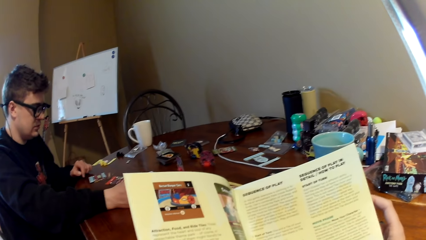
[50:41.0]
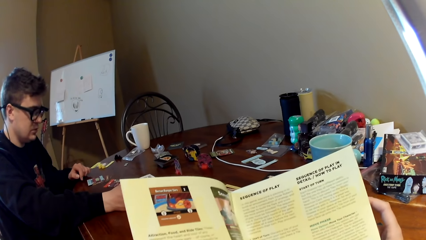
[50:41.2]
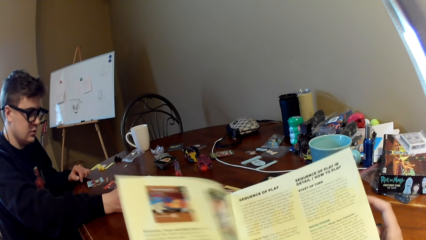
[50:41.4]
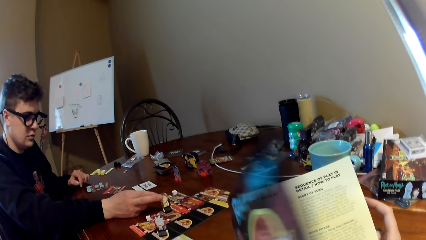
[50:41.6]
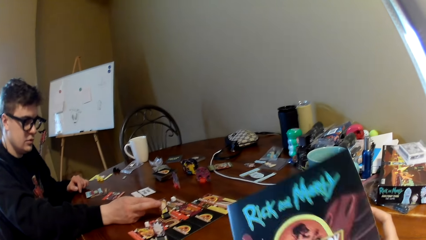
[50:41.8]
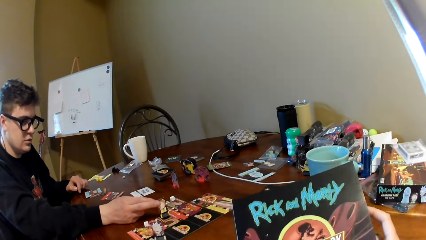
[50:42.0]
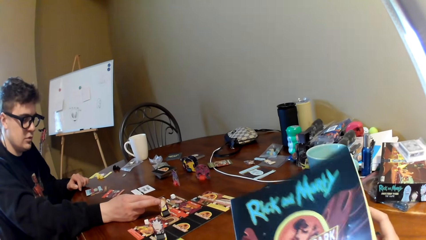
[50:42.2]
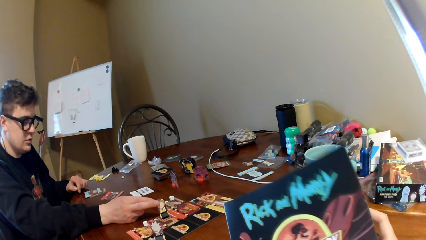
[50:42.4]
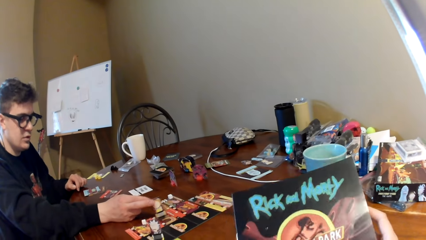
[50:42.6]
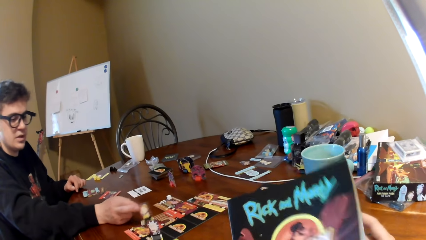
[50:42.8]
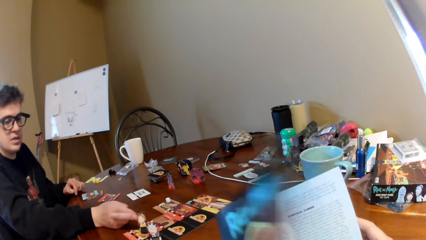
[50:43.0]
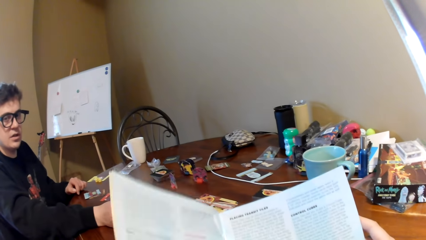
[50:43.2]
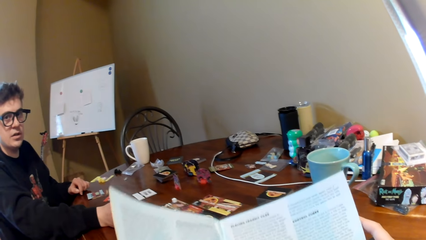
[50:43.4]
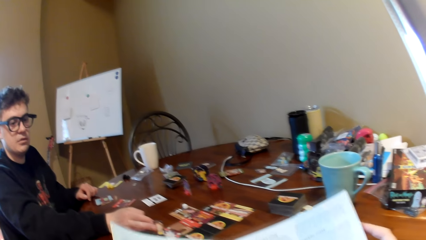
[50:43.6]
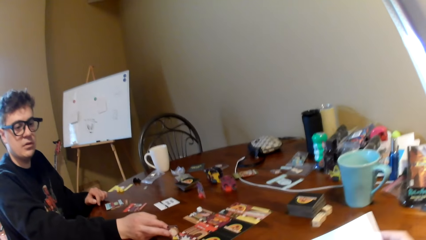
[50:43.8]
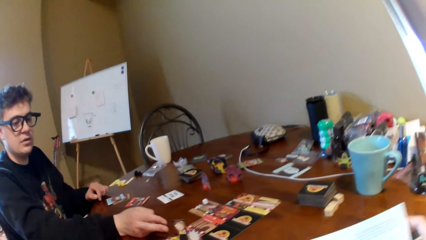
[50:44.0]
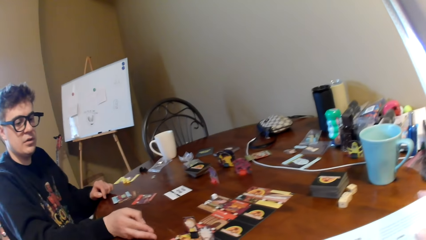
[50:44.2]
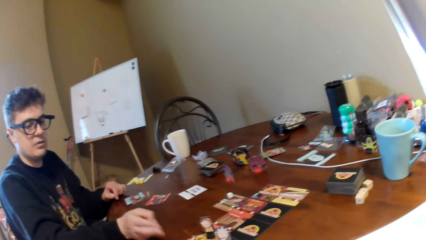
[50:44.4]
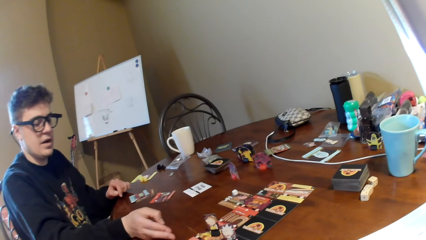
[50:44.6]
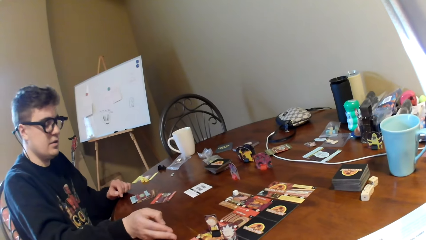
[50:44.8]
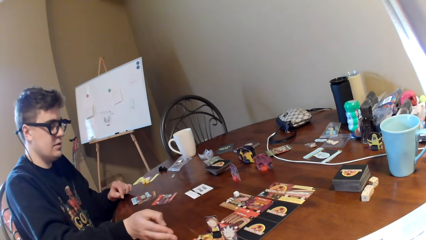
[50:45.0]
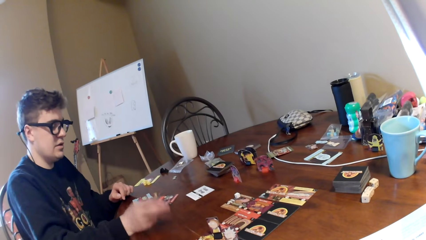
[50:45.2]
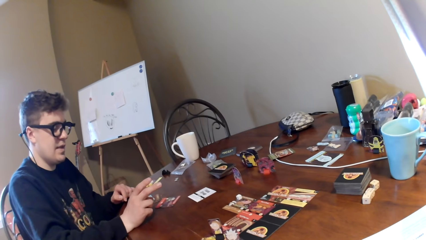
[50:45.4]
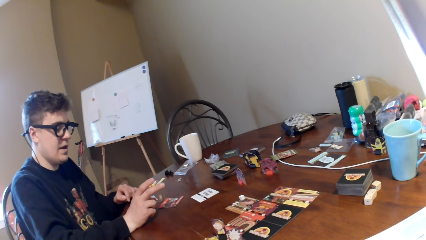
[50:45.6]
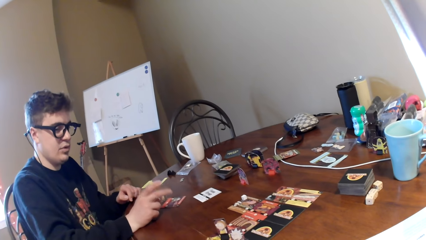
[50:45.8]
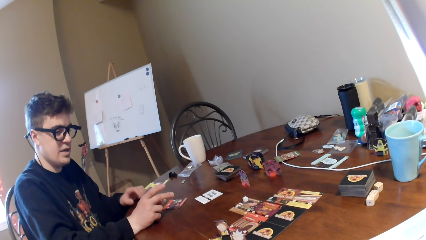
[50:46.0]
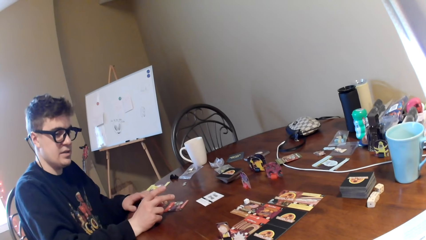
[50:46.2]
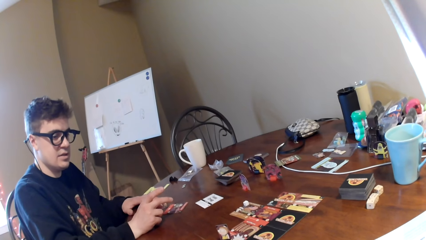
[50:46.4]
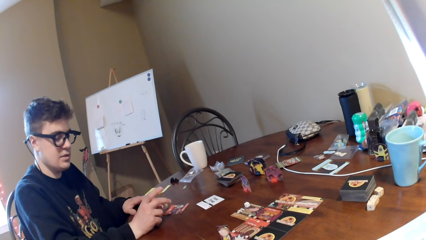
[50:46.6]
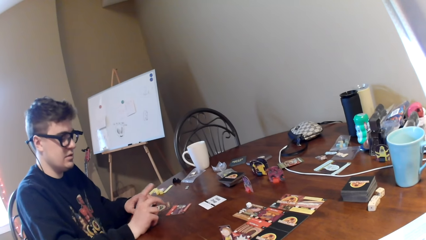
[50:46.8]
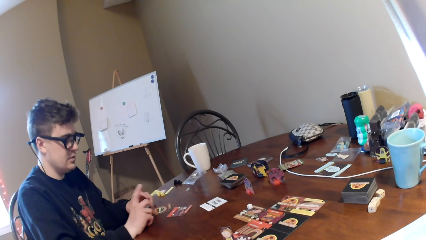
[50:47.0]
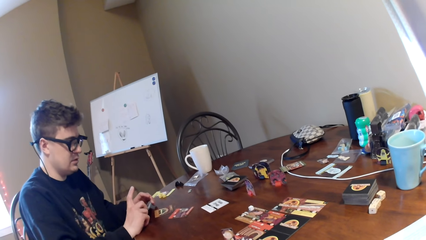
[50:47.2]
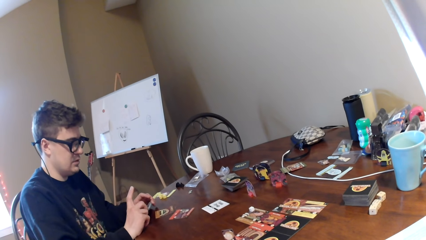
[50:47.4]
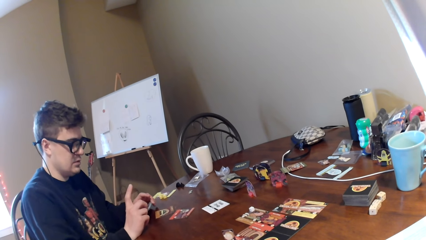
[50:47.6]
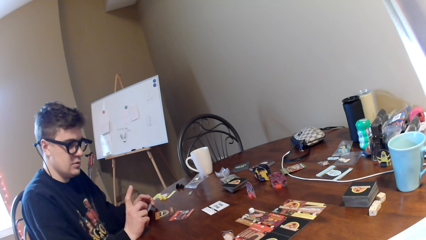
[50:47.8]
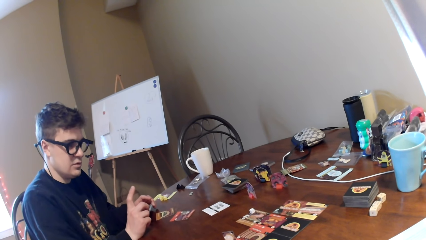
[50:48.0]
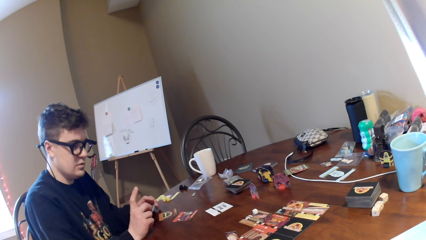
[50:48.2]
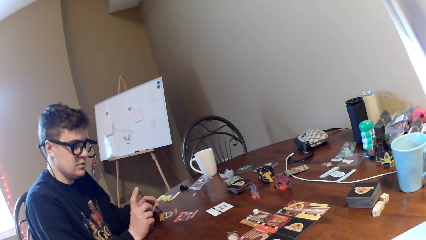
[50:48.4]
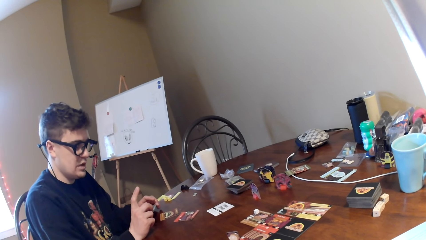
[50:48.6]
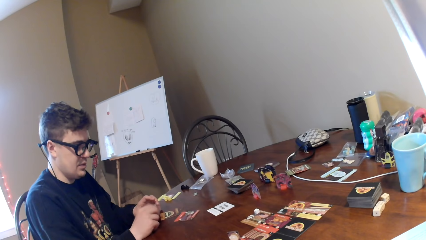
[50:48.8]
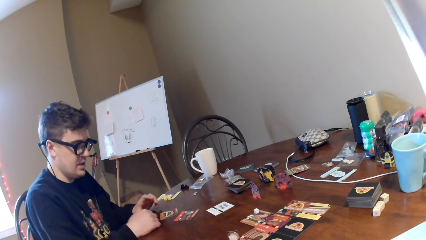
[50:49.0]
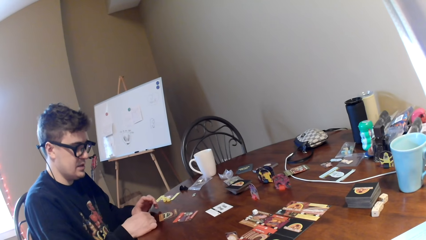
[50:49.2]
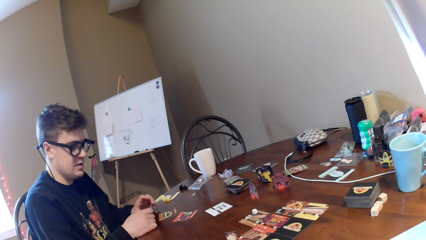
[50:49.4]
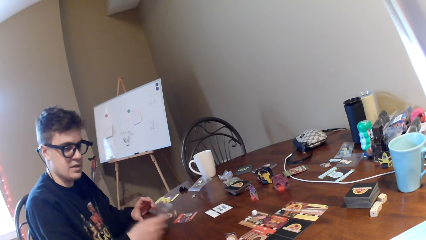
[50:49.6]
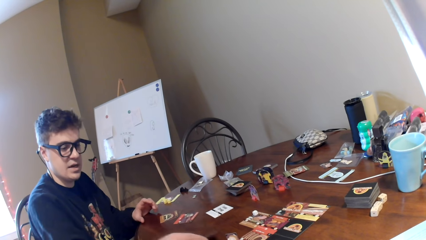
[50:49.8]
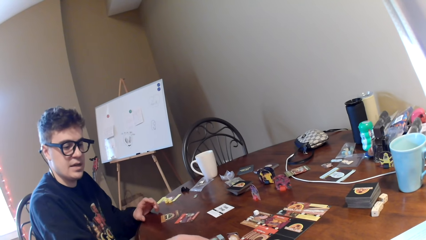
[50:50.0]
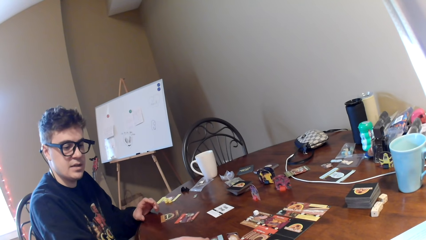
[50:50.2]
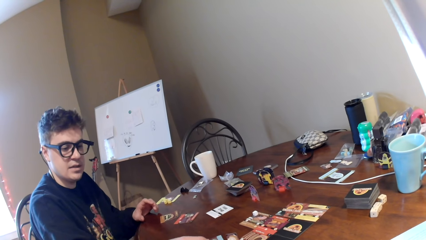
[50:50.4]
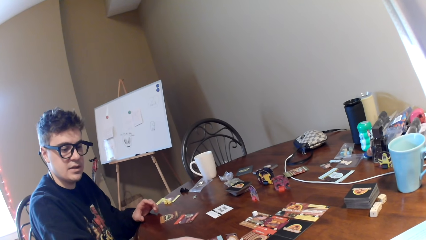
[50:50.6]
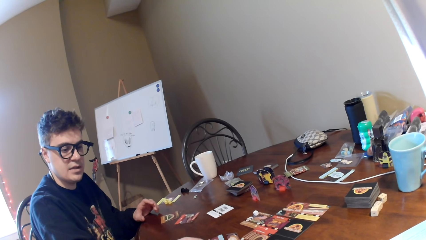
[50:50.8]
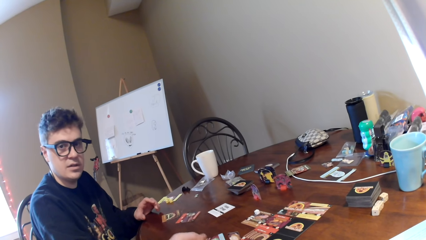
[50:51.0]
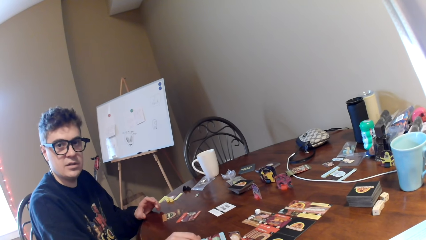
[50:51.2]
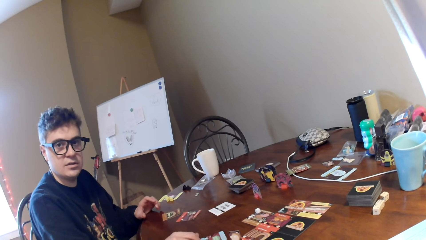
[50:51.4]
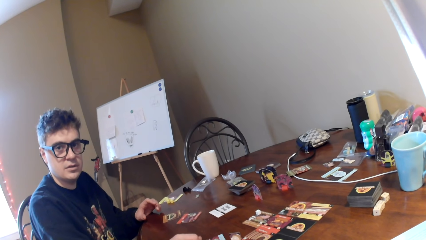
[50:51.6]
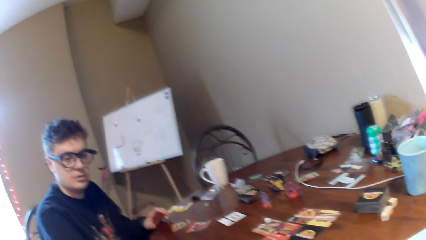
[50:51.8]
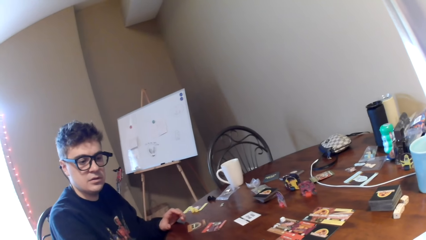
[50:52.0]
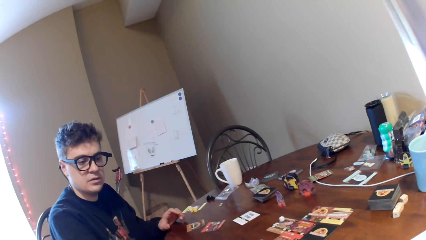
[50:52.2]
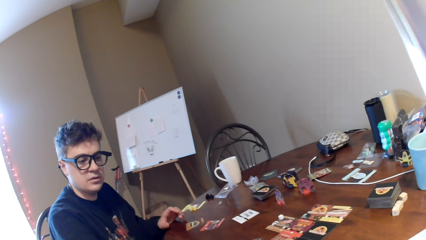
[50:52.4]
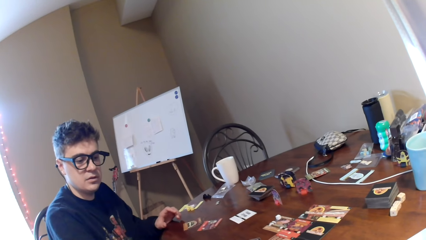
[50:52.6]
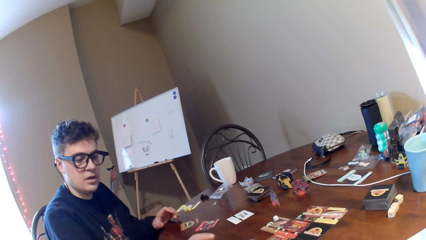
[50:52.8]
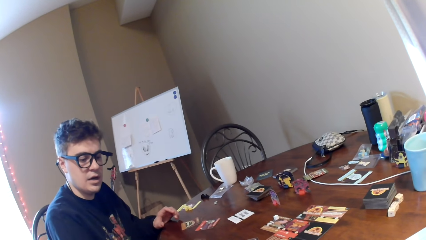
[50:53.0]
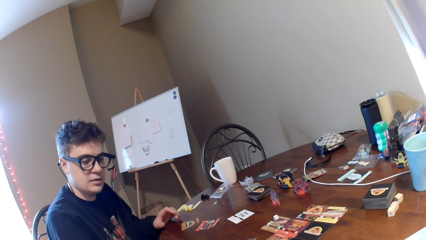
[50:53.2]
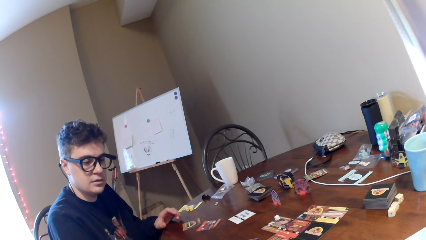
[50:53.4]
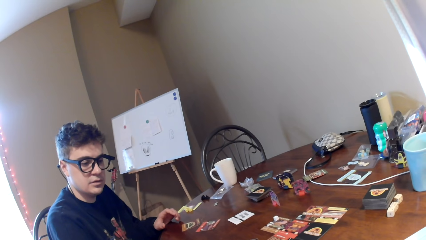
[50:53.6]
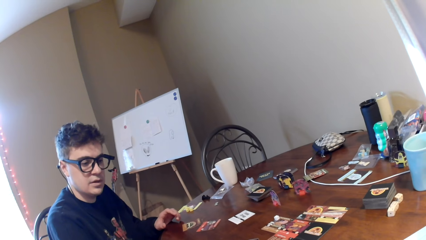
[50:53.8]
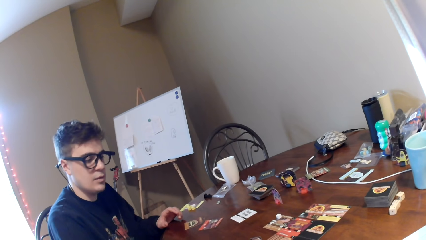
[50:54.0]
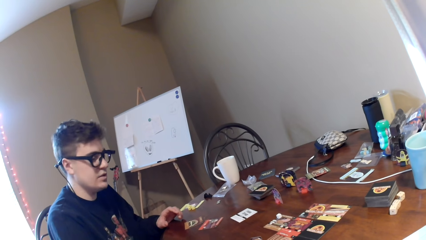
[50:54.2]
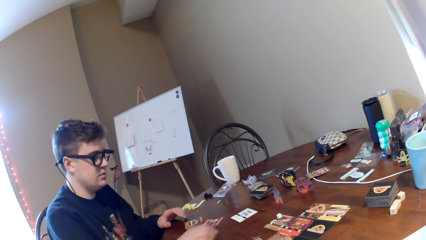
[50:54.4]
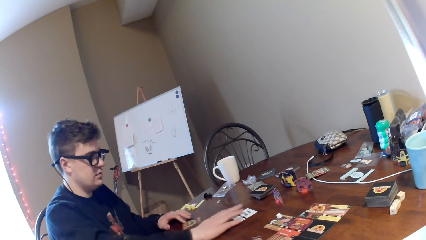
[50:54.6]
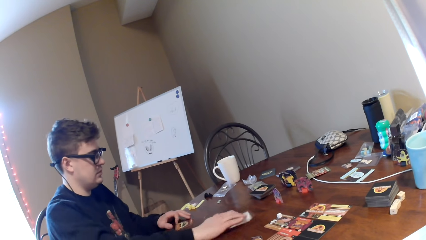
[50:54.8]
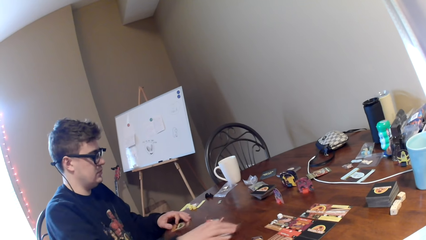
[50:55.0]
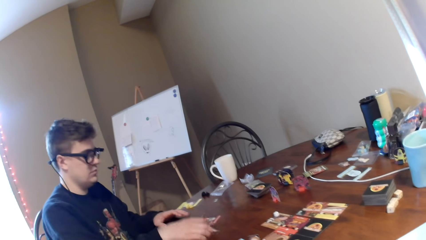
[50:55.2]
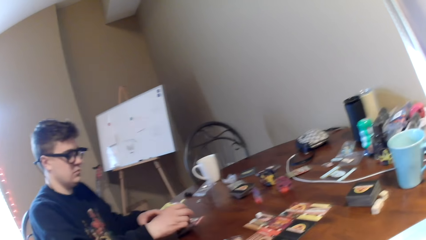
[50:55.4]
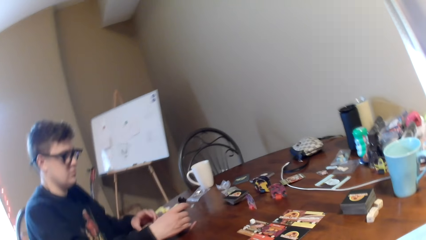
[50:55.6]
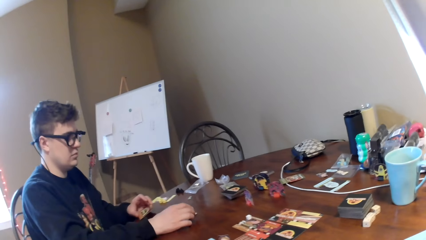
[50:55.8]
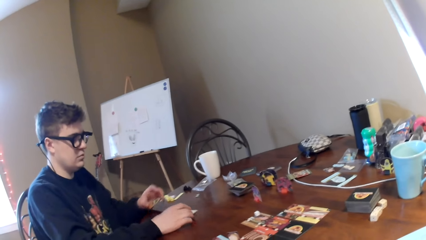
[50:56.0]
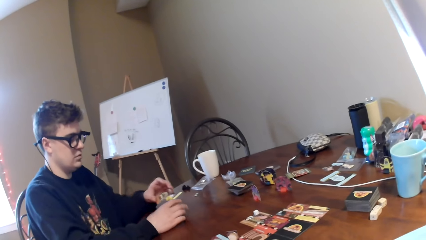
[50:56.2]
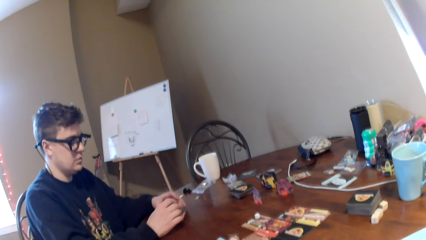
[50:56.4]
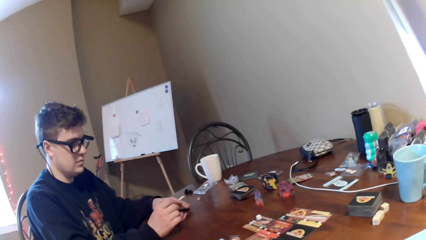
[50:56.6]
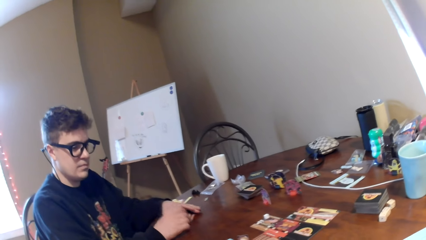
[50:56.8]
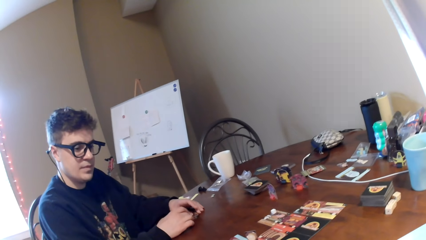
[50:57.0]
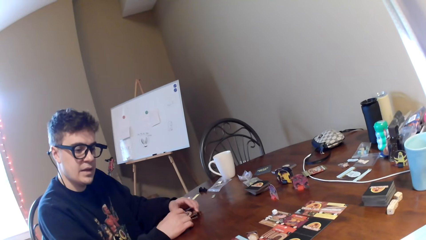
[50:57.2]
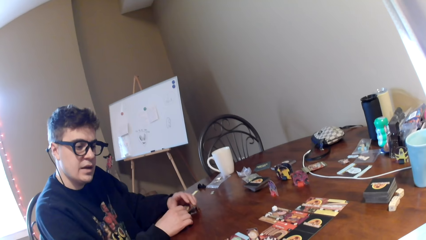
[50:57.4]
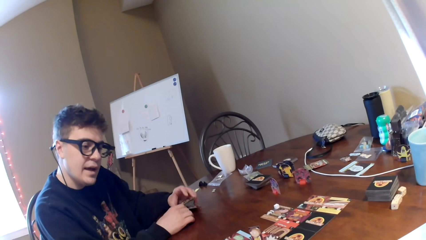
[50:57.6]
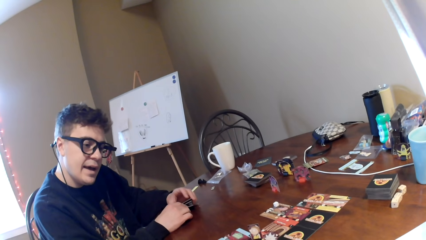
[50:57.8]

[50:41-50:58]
The camera wearer looks at the booklet. They turn the booklet cover. They open the booklet. A man converses with the camera wearer. The man points on the table. The man puts a card on the table. The man picks up the cards on the table.
